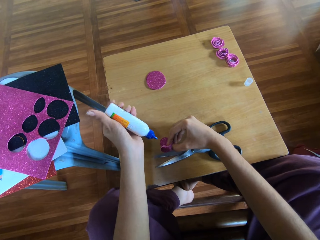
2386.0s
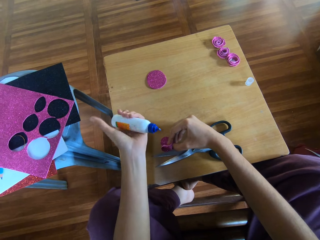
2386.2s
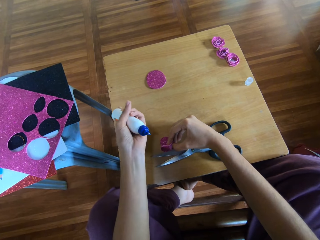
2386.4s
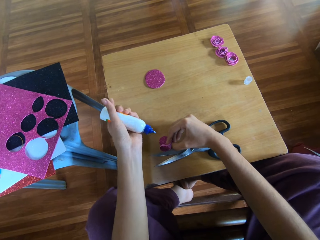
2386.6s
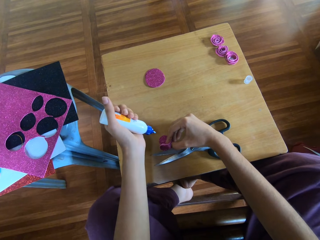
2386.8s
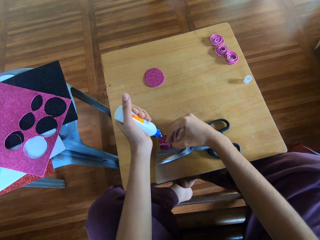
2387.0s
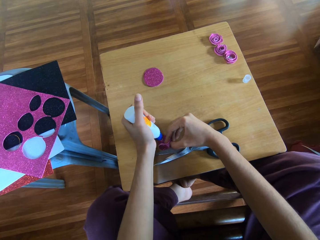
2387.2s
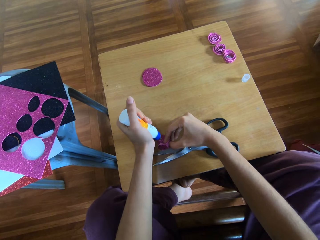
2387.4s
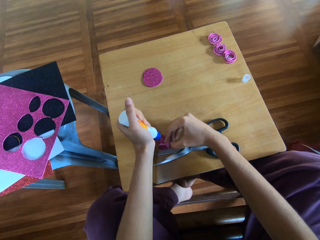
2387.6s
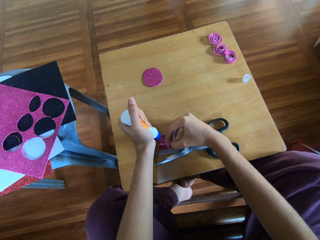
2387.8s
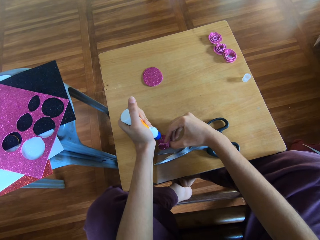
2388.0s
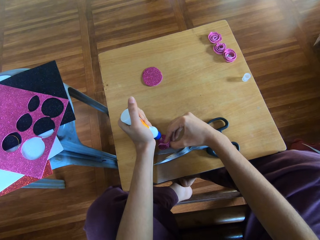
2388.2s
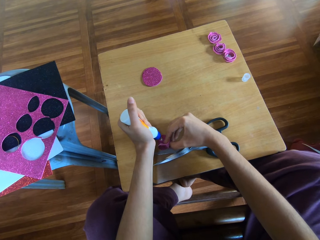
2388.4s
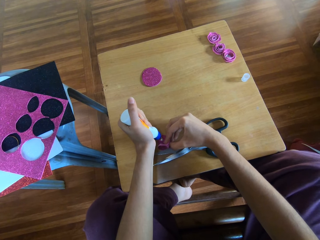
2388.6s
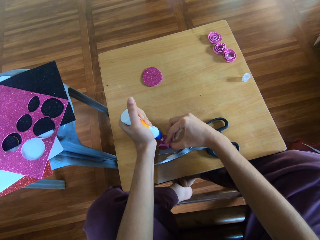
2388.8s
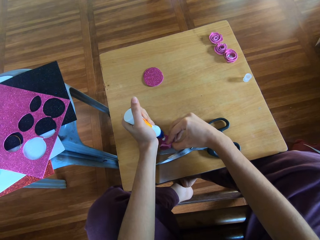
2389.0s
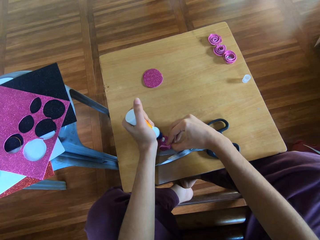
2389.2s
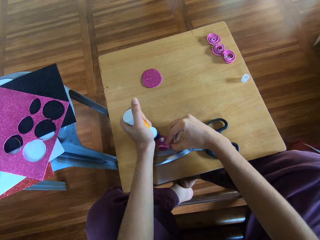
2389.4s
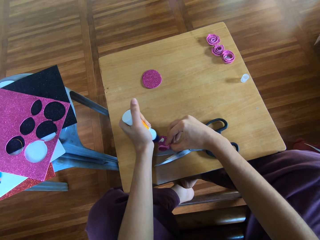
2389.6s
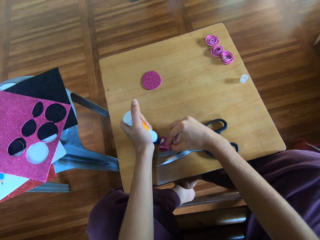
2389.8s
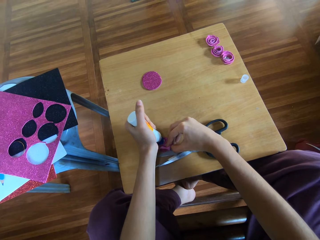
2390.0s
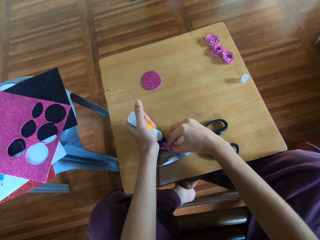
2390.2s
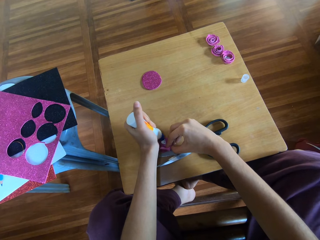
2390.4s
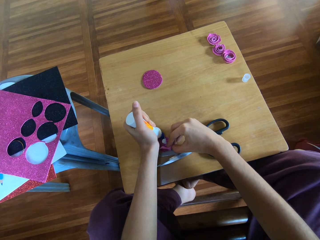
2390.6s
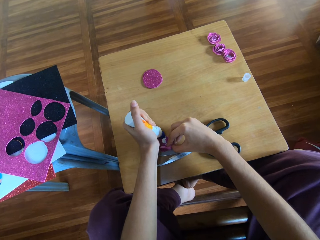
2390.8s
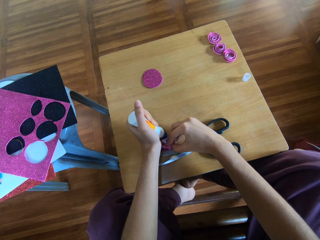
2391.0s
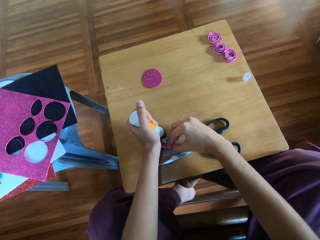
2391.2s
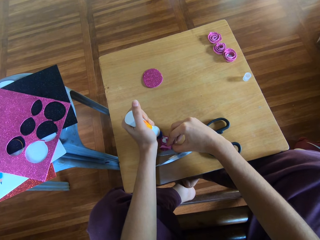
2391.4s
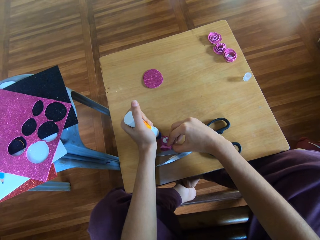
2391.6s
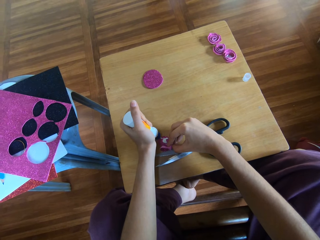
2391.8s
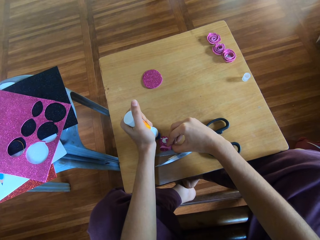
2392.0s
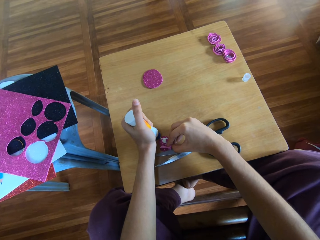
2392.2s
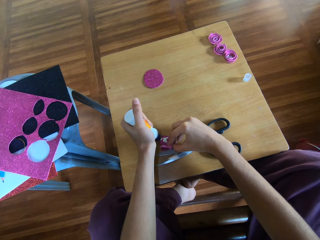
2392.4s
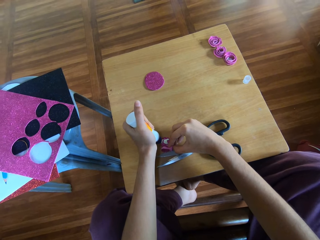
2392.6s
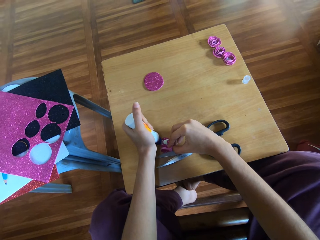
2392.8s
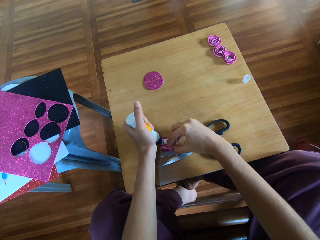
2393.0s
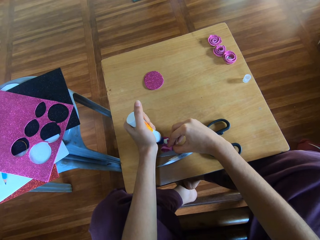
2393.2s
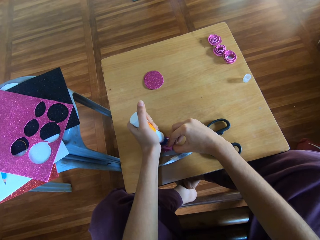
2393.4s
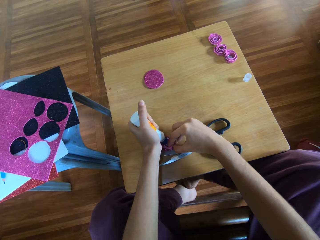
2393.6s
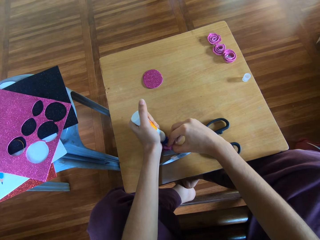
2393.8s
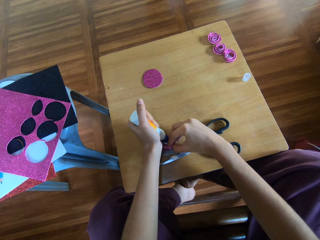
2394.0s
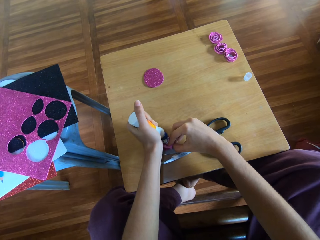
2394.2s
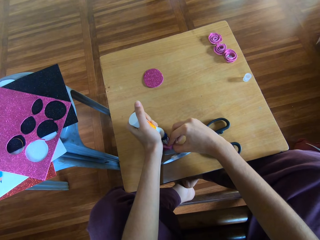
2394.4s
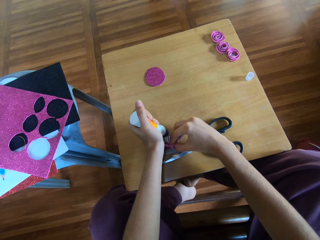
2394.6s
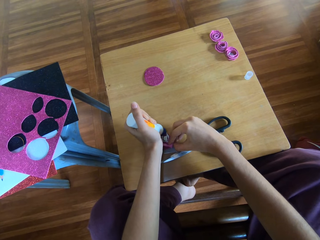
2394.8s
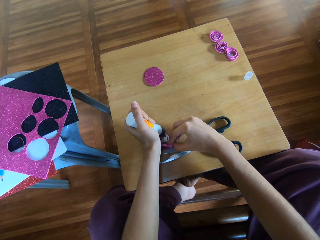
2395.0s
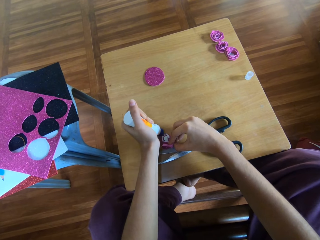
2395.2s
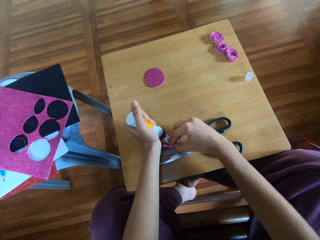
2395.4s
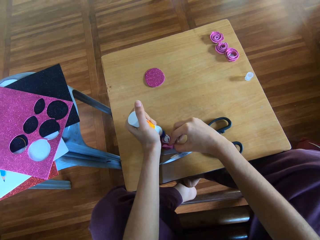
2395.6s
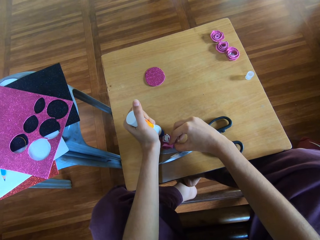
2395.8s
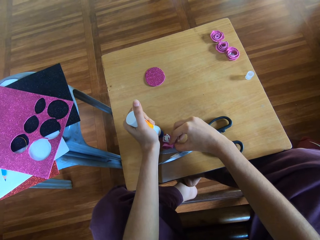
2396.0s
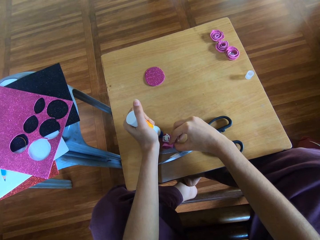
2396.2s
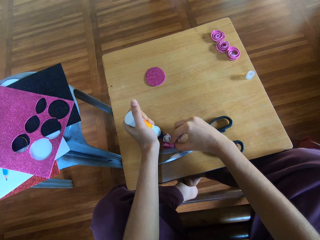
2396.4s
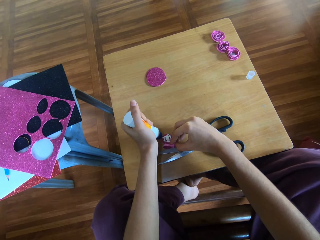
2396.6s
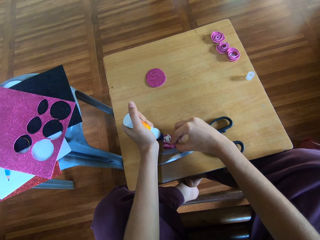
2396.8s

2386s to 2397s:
The camera wearer pours glue on the rolled paper.

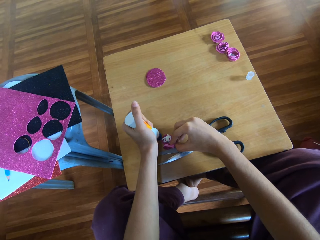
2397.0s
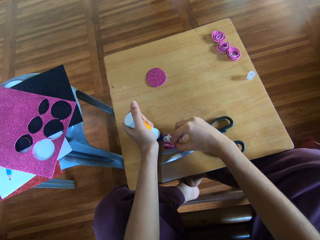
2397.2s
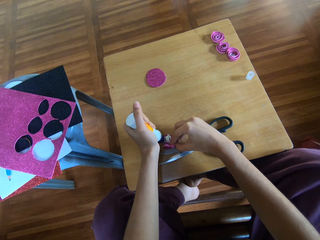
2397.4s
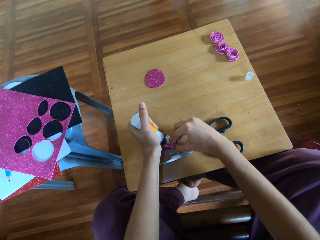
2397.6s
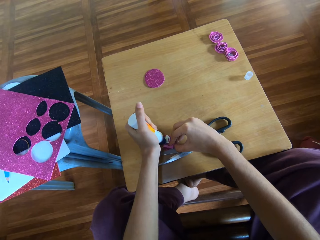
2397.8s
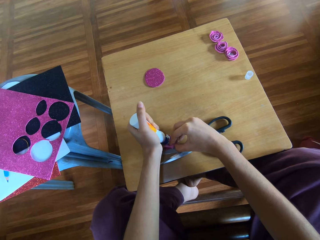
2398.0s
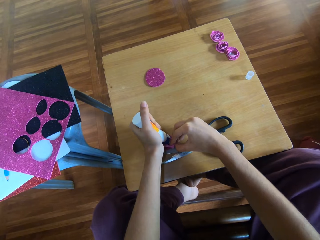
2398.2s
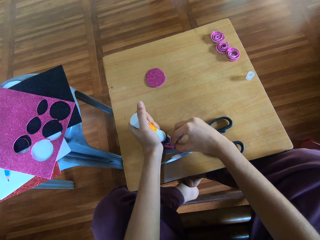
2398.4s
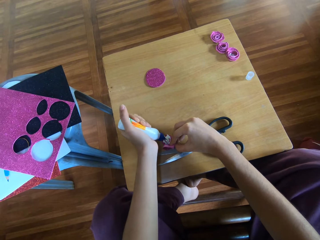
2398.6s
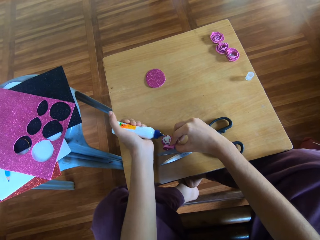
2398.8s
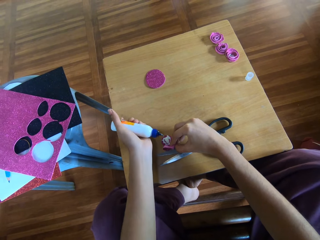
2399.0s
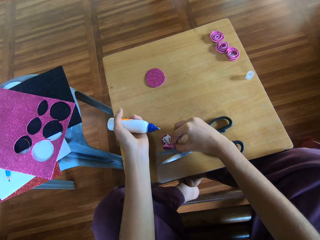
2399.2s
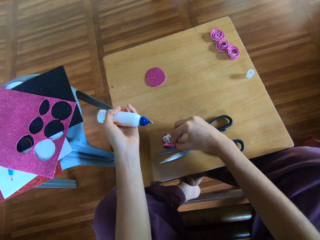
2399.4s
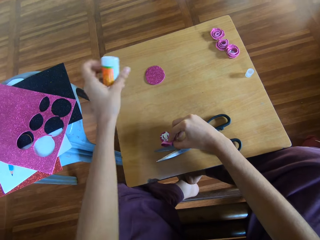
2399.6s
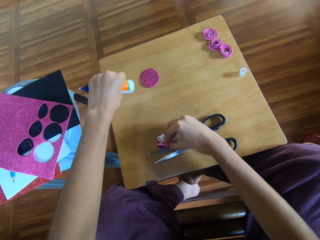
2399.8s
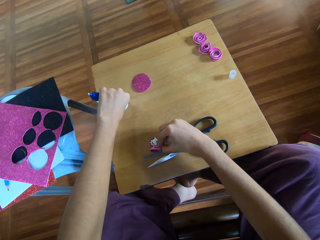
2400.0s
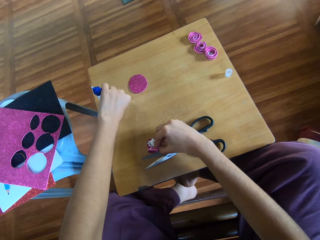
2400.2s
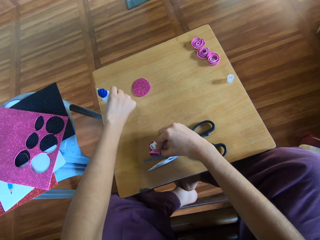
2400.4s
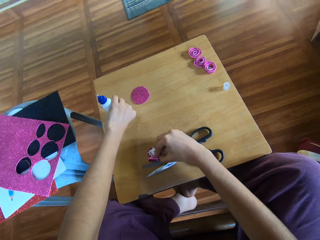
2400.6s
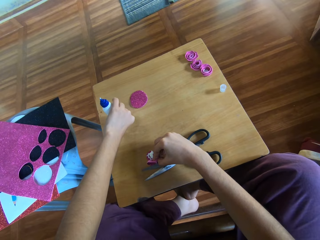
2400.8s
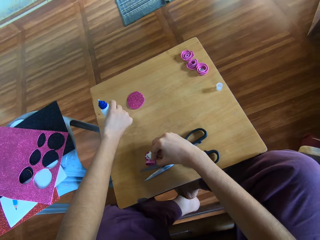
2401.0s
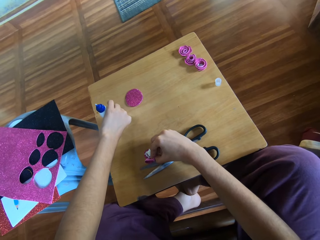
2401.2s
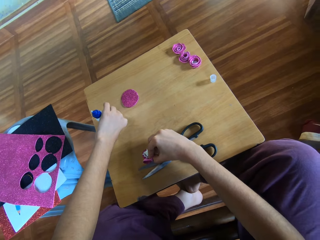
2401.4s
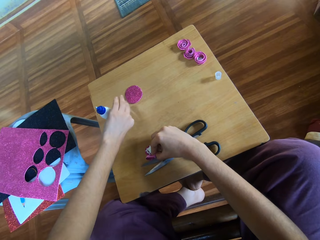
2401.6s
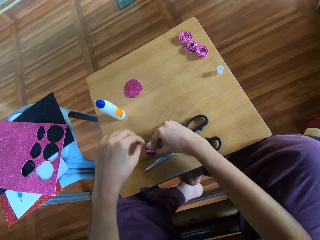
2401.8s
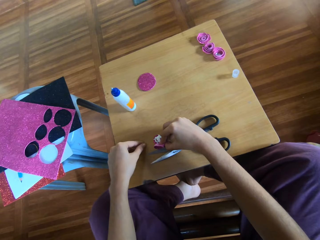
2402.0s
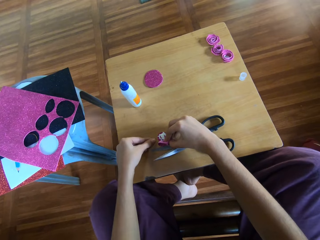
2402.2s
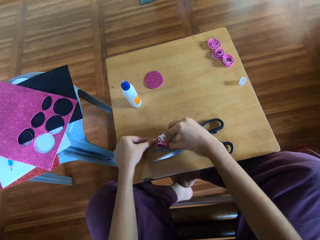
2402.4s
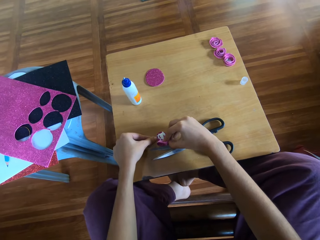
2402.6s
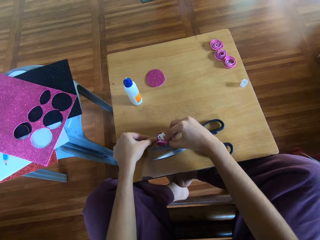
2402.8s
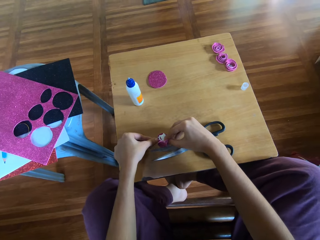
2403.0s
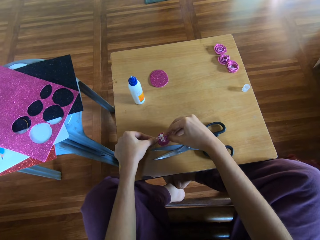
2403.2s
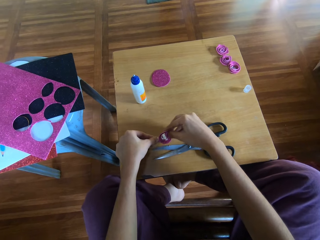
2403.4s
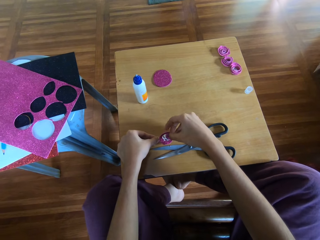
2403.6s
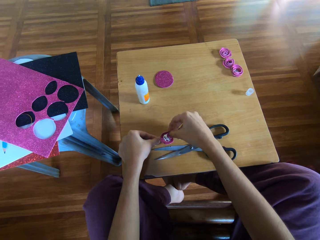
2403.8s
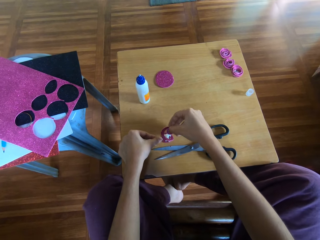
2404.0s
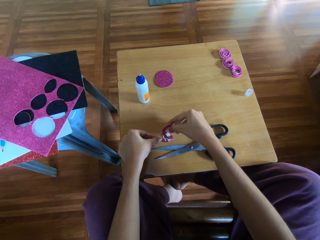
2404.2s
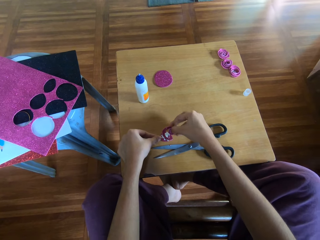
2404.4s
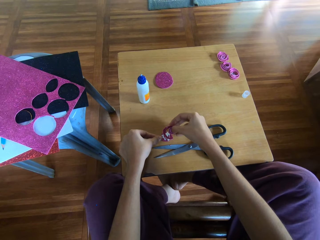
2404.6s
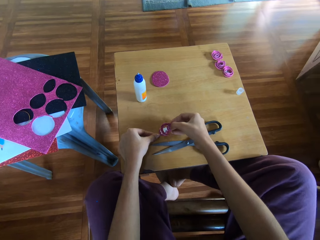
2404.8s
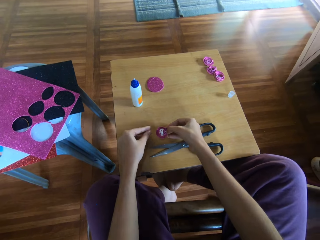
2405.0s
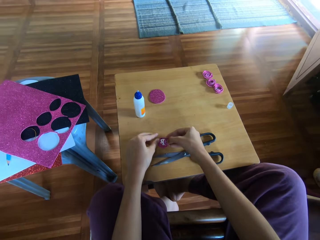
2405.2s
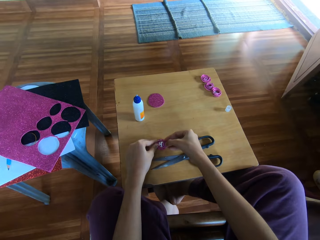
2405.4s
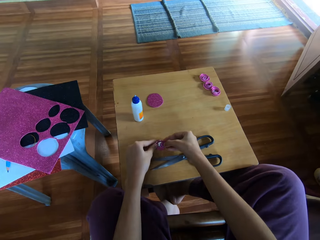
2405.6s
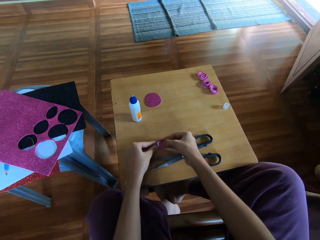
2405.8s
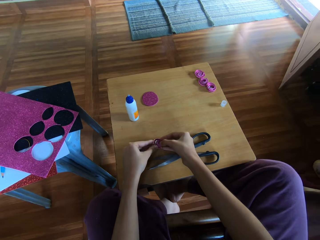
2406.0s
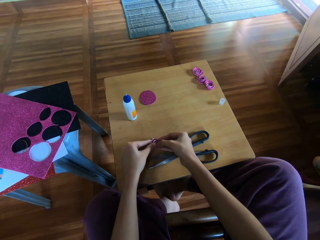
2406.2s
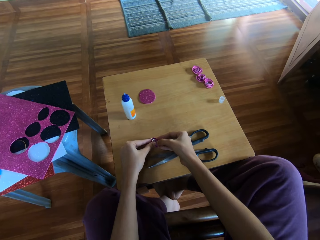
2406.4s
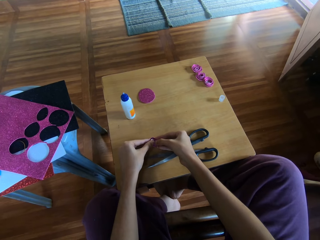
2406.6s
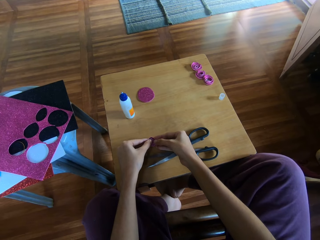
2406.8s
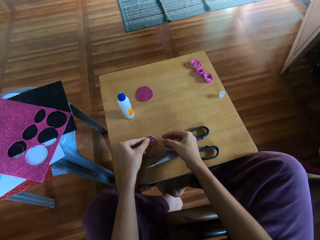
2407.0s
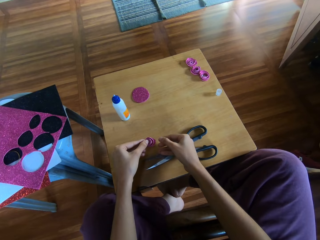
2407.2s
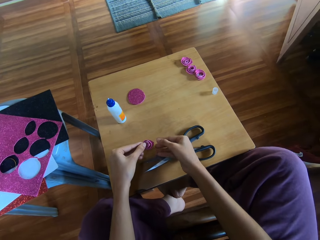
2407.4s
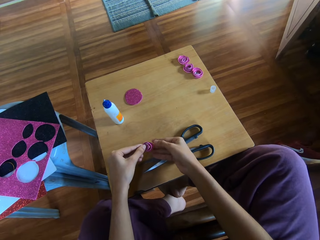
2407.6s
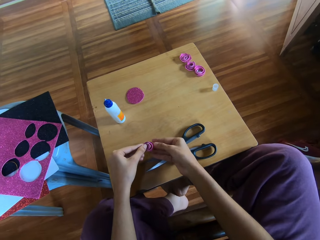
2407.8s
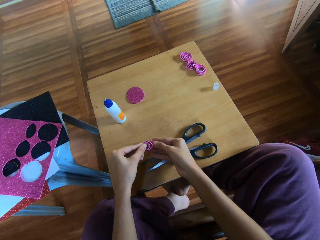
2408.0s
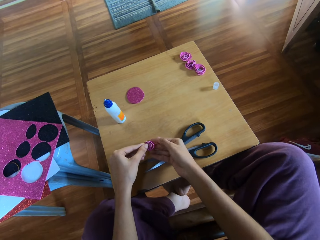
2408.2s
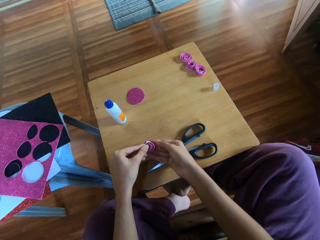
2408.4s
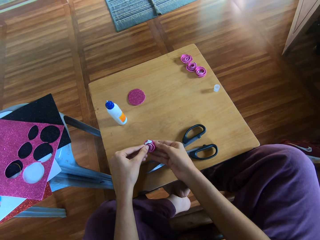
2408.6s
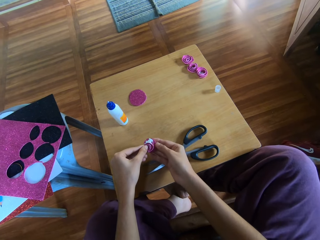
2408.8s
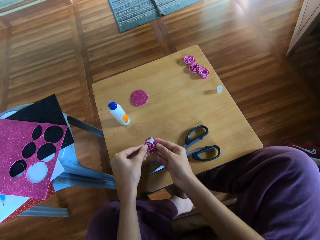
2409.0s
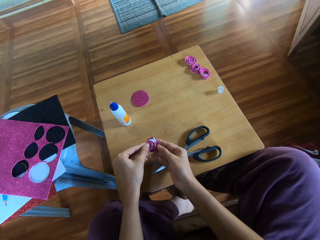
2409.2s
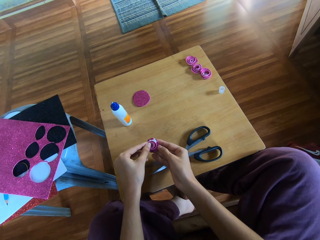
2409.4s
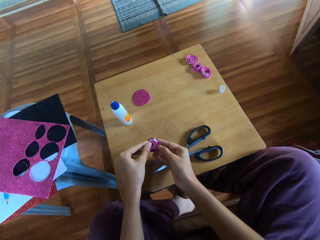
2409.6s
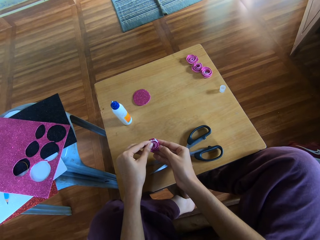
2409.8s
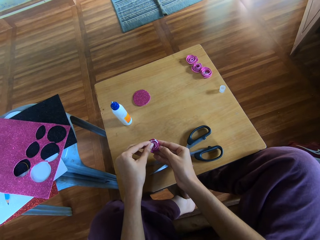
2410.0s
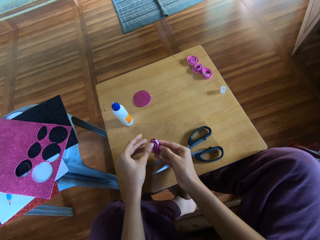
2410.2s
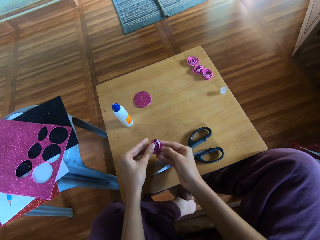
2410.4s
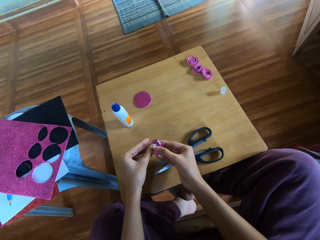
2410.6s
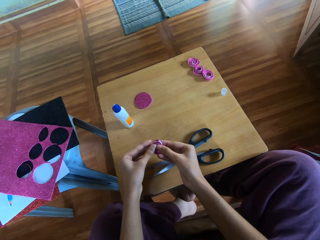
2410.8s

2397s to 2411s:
The camera wearer drops the glue bottle on the table. She holds the paper on the table with her right hand. She fixes the craft paper. She presses the rolled paper with both hands.
